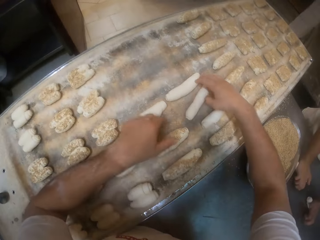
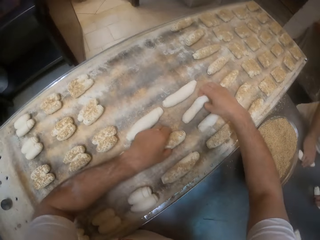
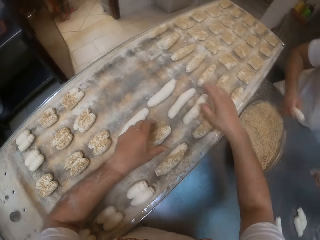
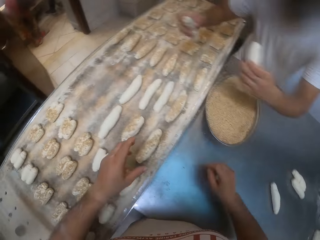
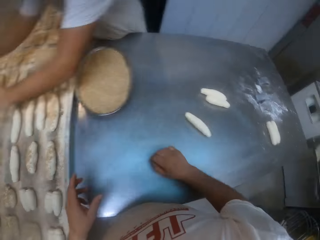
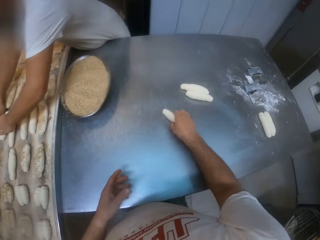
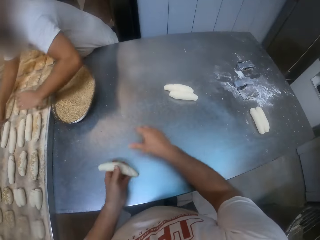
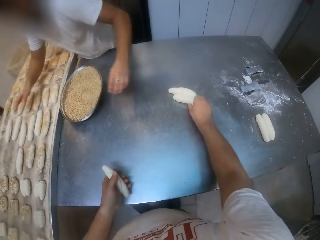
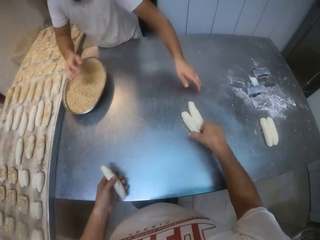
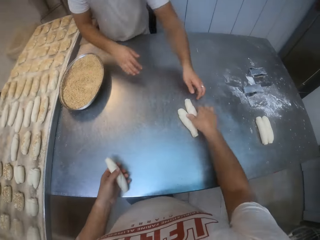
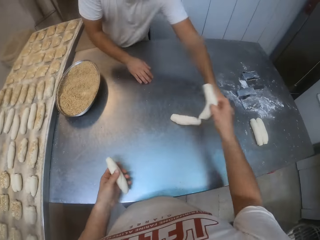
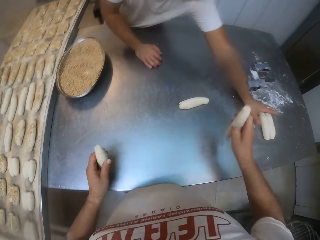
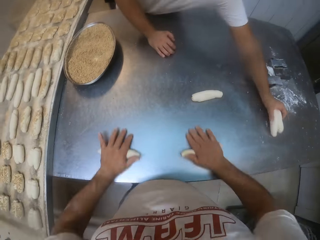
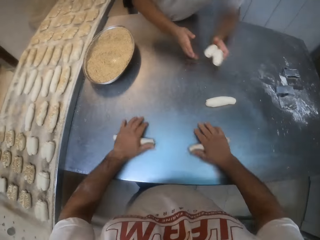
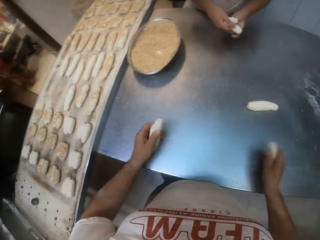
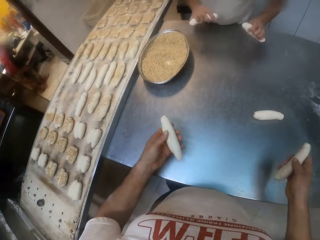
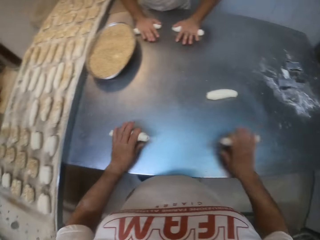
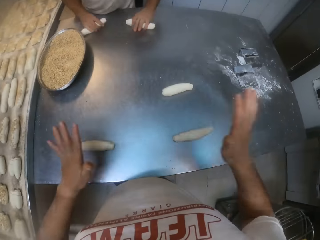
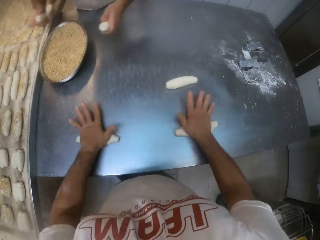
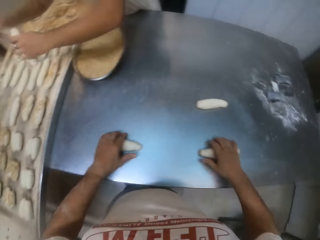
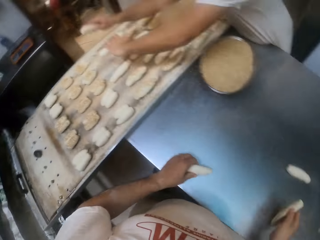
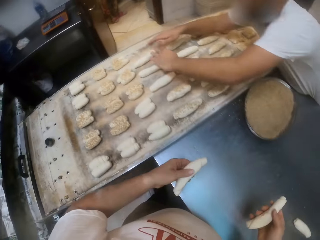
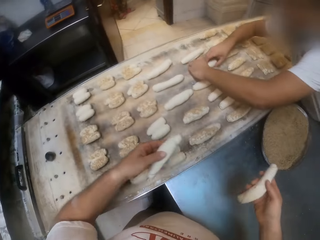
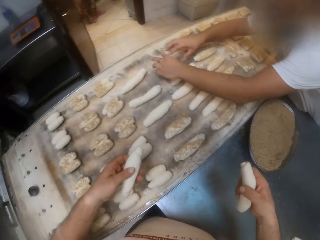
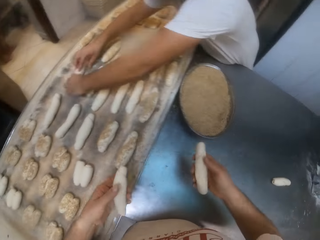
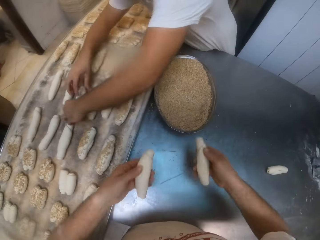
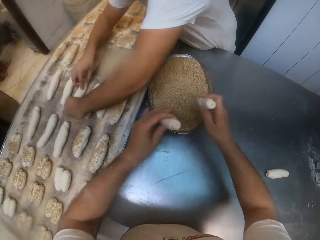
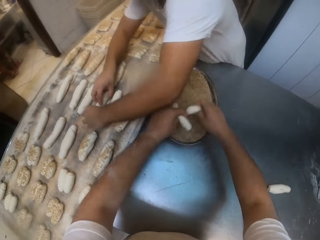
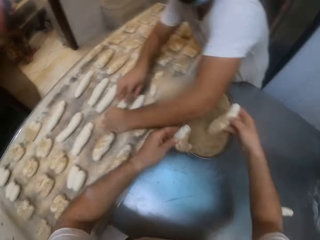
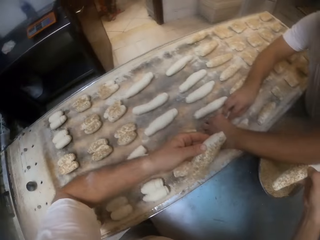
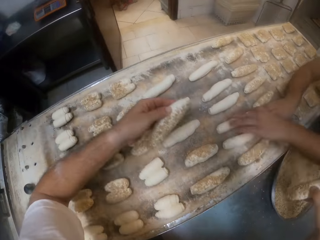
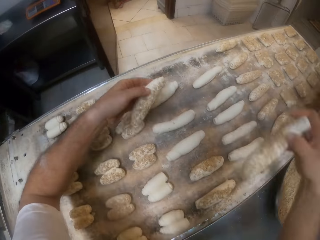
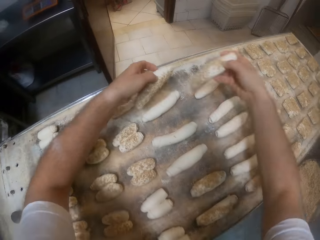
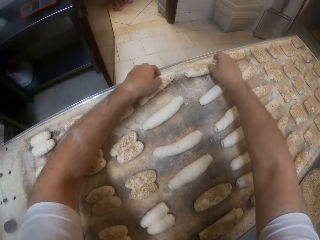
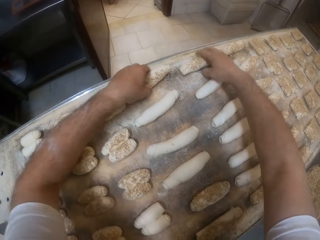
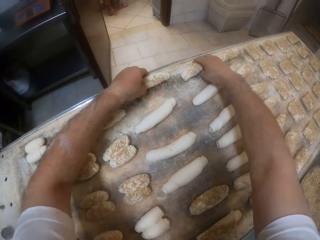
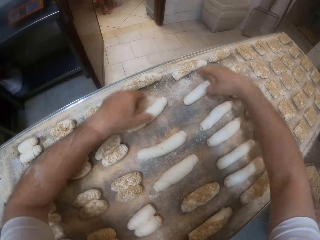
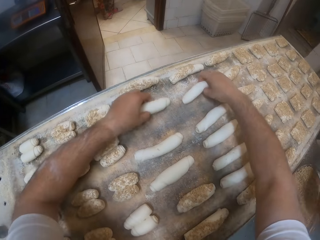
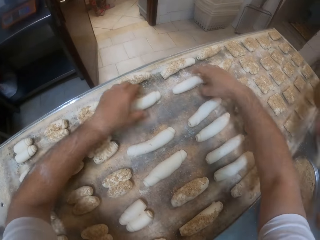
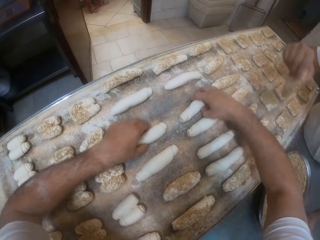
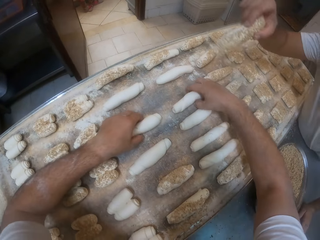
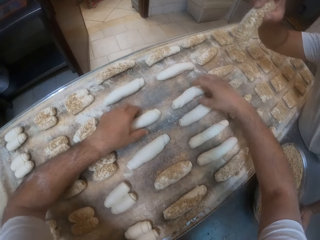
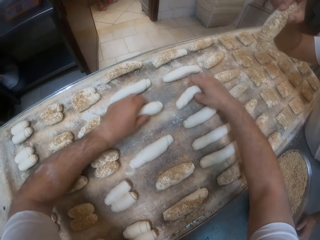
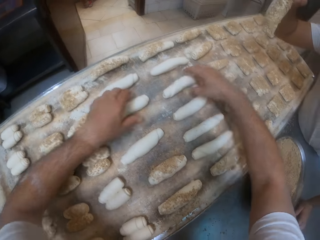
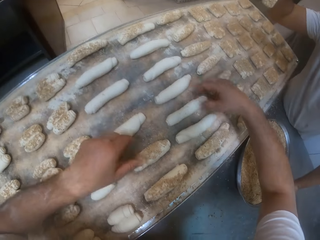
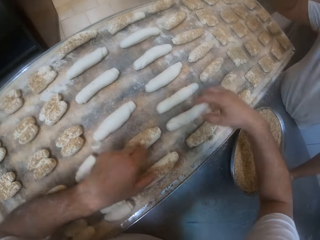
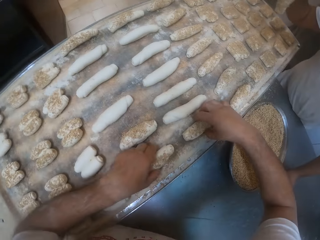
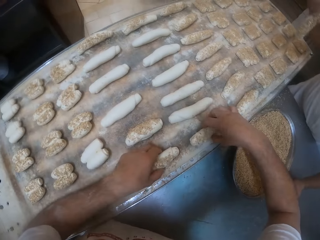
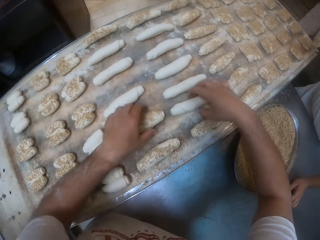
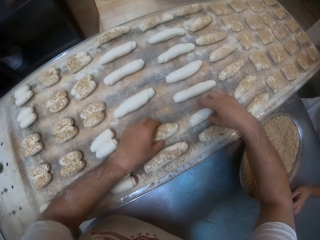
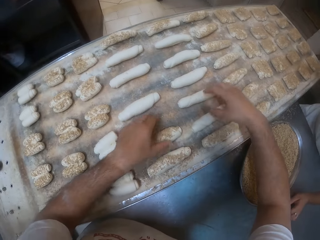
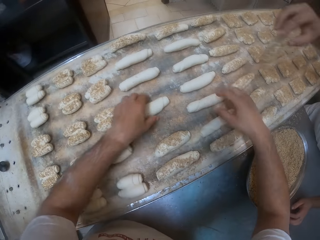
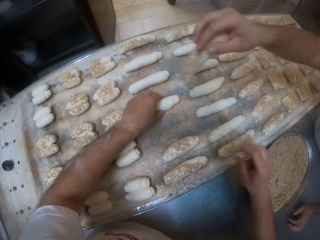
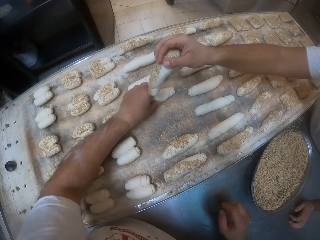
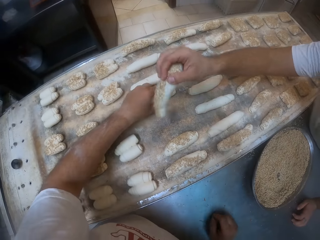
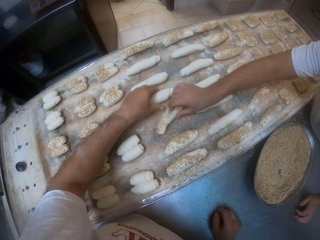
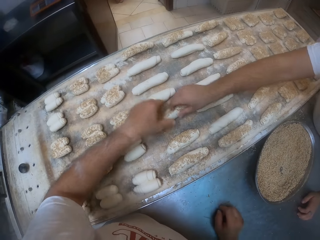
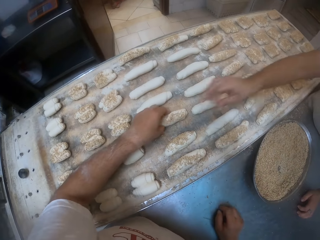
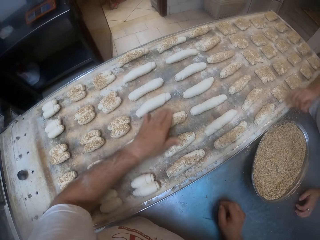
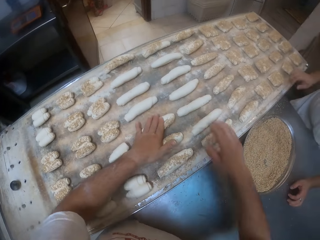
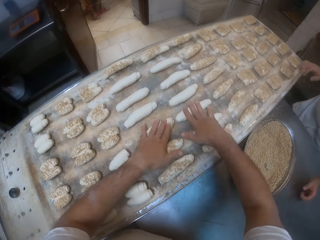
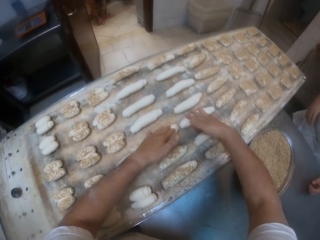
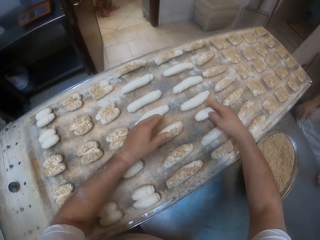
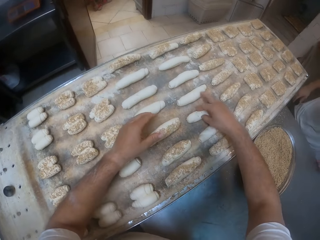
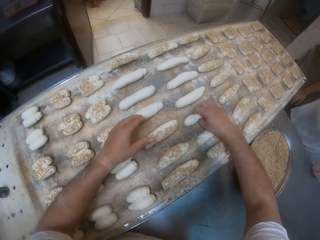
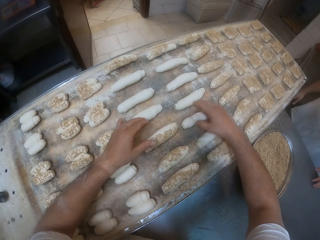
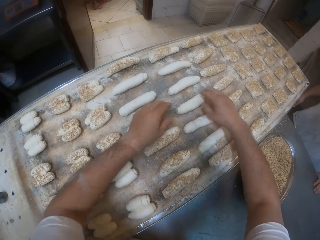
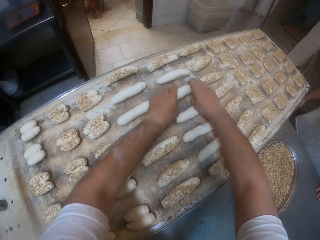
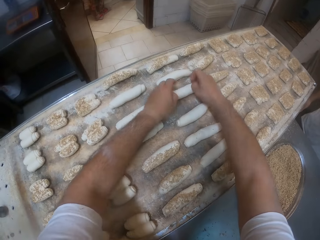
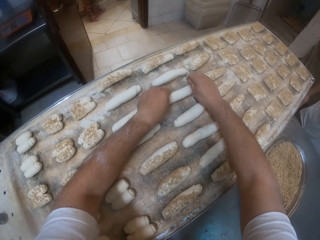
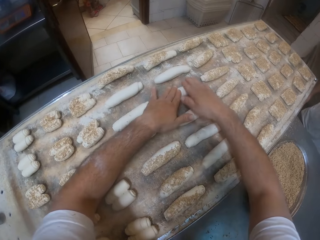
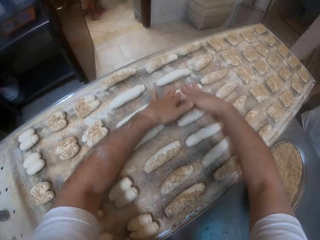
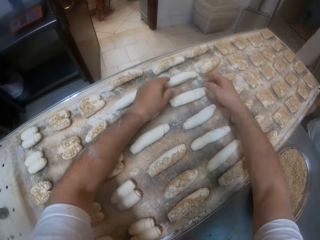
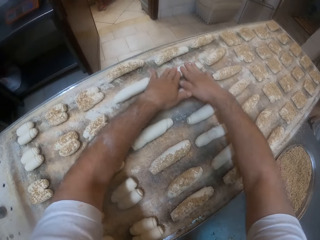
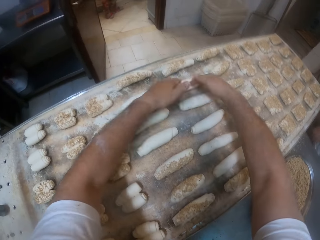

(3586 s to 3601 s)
The camera wearer puts two sets of dough in the tray with both hands. He arranges the dough. He picks a dough on the table with his right hand. He passes the dough to his left hand from his right hand. He moves a dough on the table with his right hand. He picks a dough from the table with his right hand. A man picks the doughs from the table with his left hand. The camera wearer rubs two sets of dough on the table with both hands. The man splits the doughs into two with both hands. The camera wearer holds the dough. The man rubs the doughs in both hands on the table. The camera wearer hits two sets of dough on the table with both hands. The man arranges the dough on the tray with both hands. The camera wearer rubs two sets of dough in some spices with both hands. He puts two sets of dough in a tray. He arranges the doughs in the tray with both hands. The man drops a dough in the tray with his right hand.

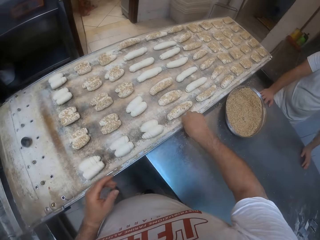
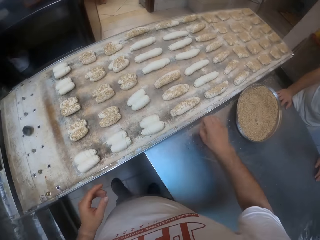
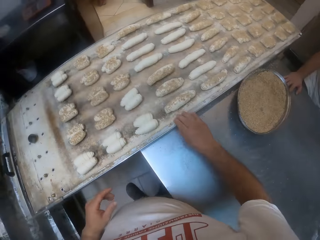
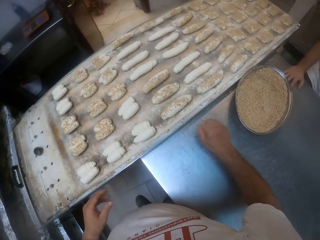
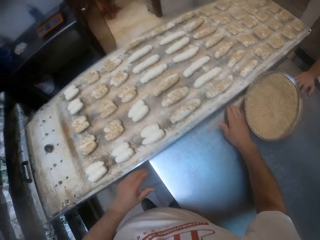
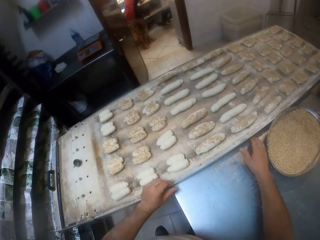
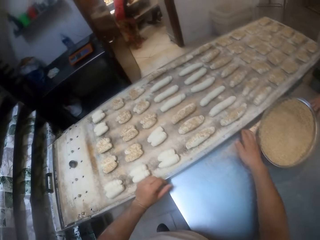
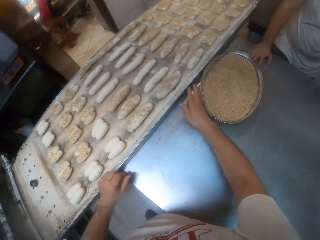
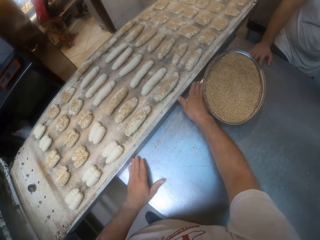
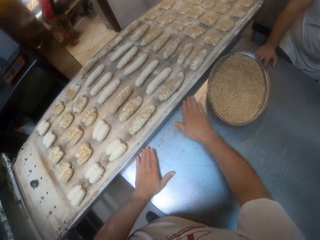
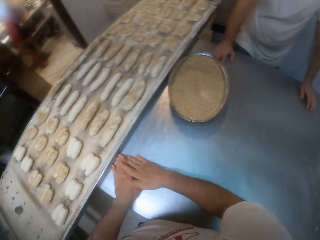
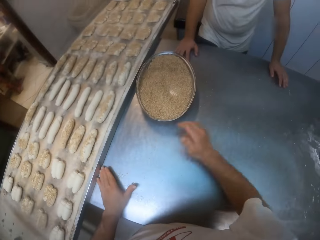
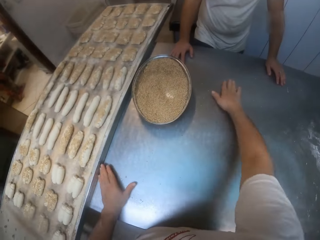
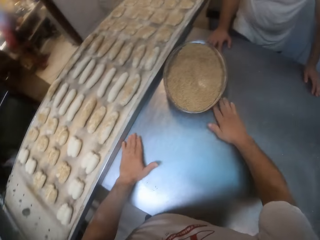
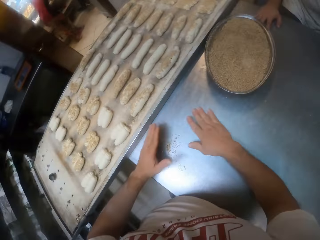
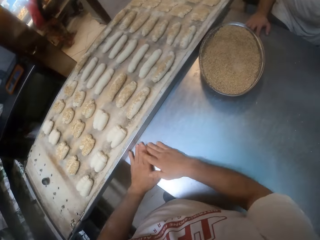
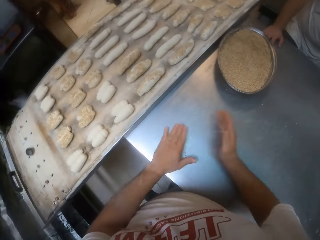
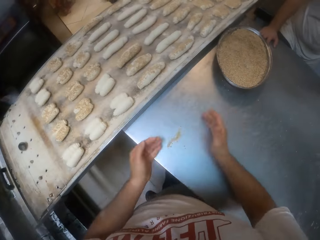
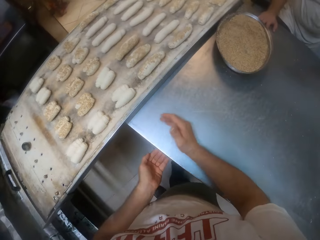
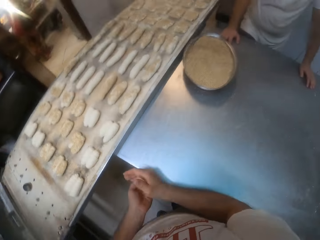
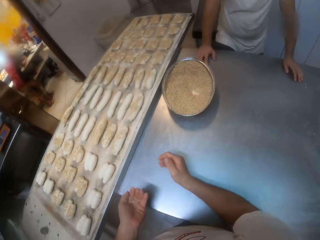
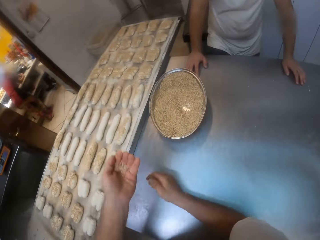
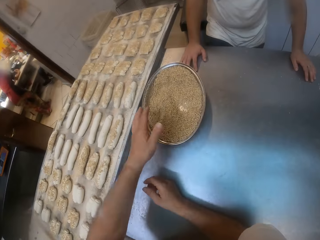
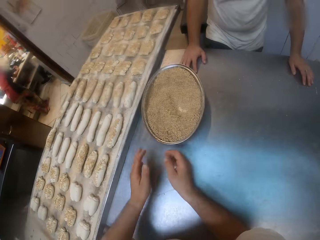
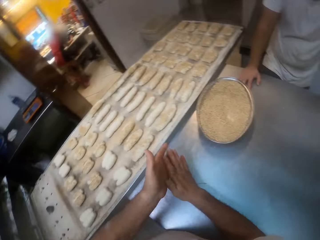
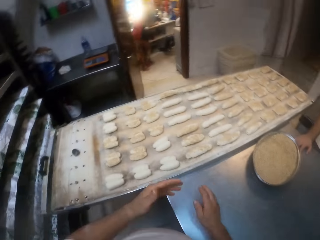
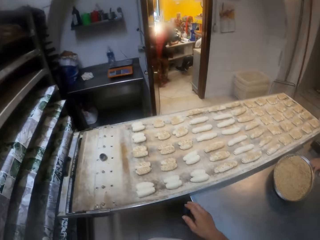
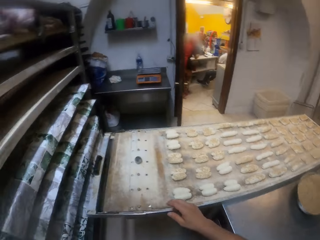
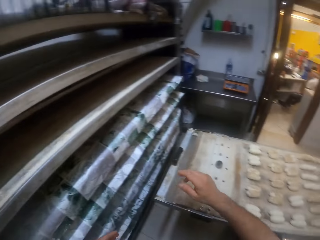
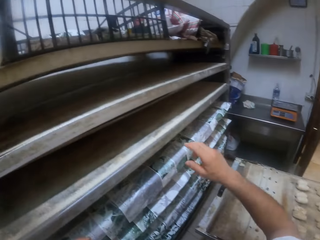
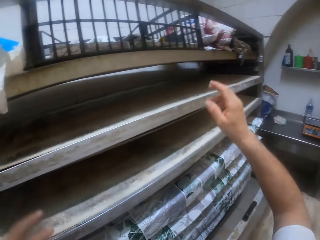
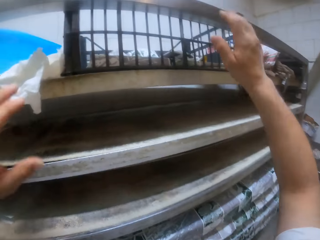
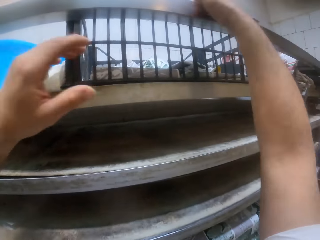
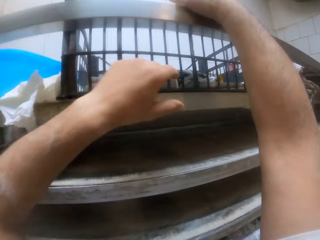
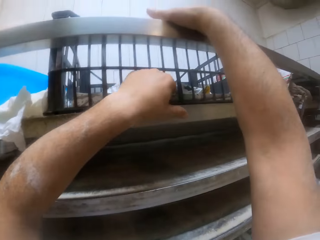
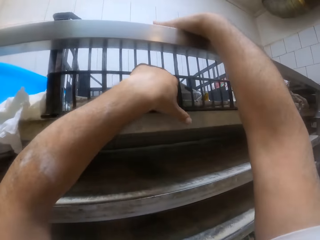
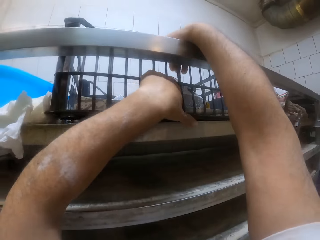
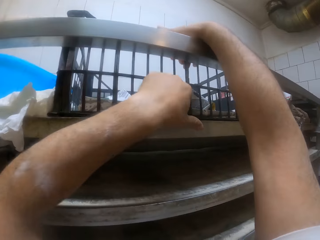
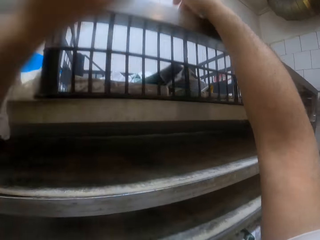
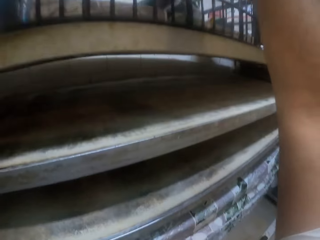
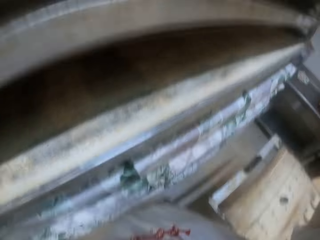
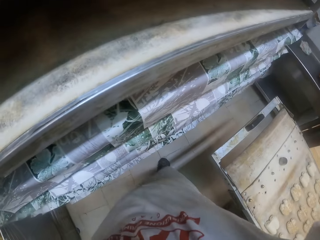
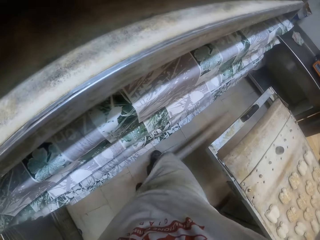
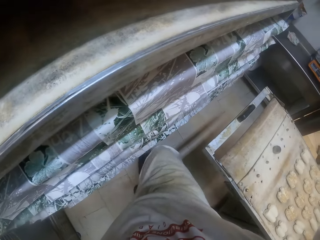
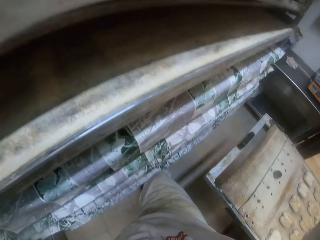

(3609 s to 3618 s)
The camera wearer holds the table. He sweeps some spice on the table with his right hand into his left hand. He pours the spice in a spice tray with his left hand. He dusts off his hands. He takes something from the plate. He climbs a tray rack with both hands. He holds something.
